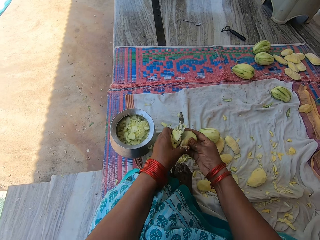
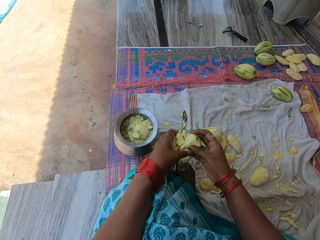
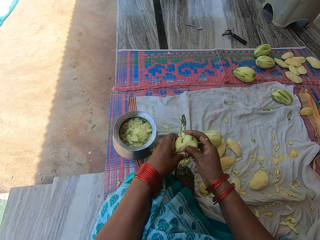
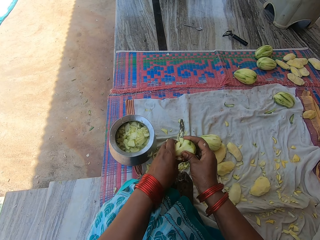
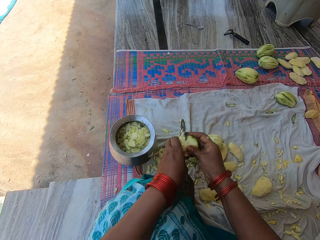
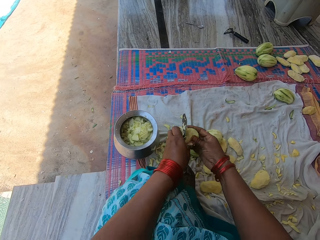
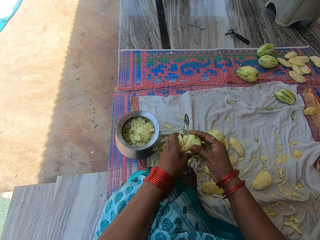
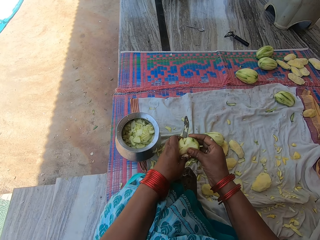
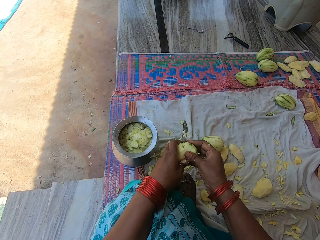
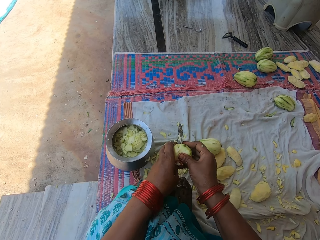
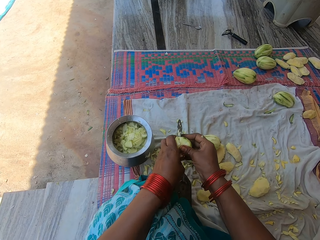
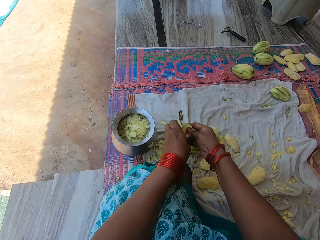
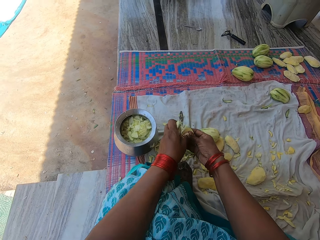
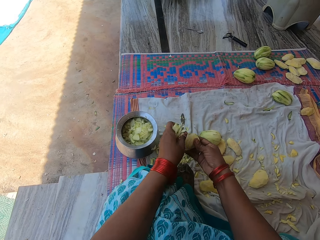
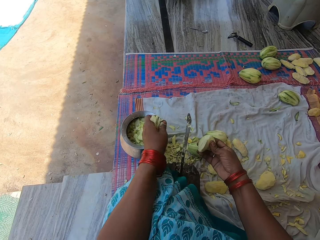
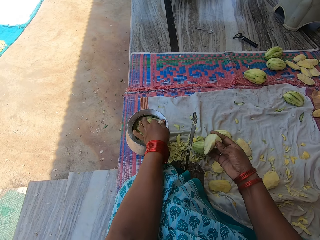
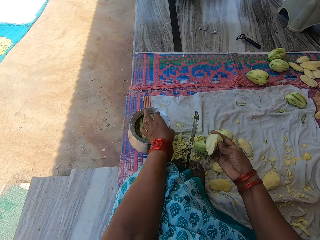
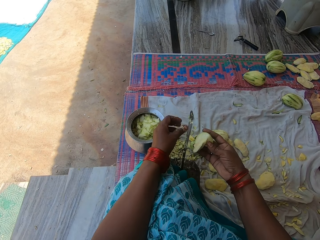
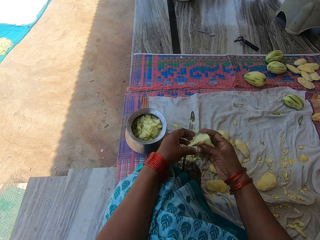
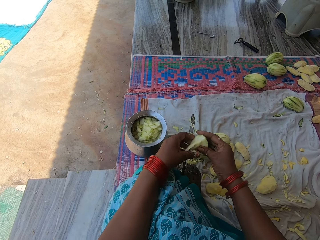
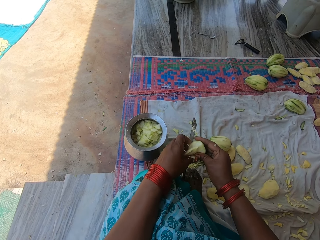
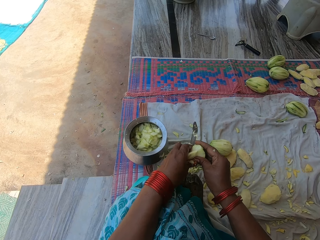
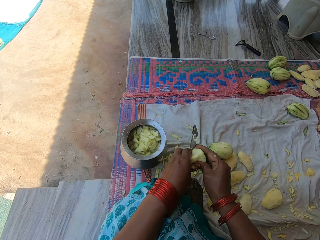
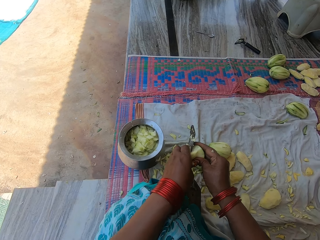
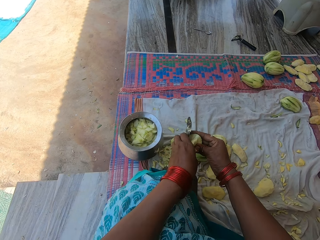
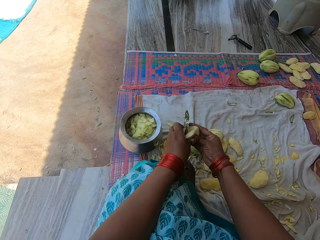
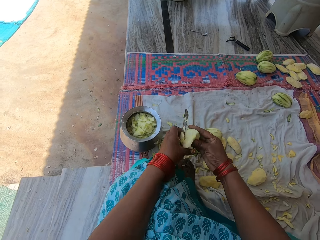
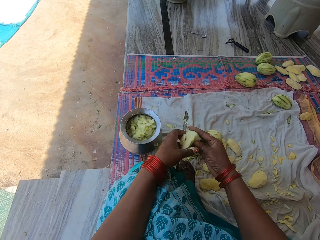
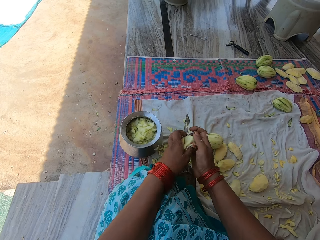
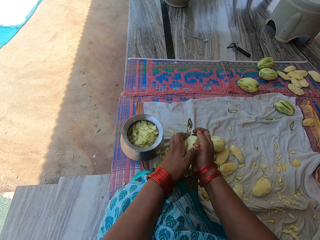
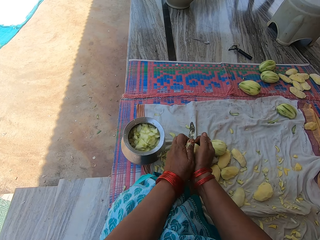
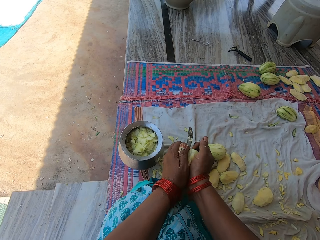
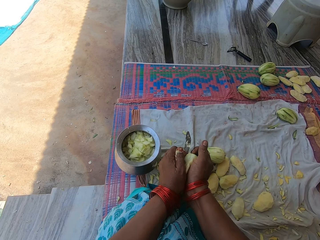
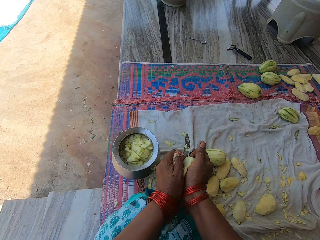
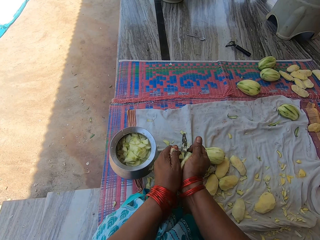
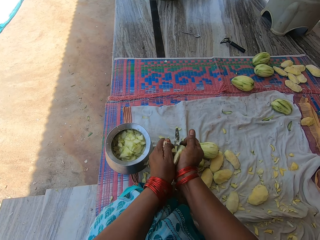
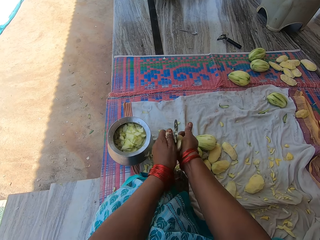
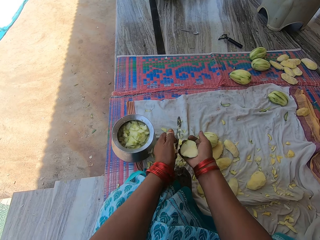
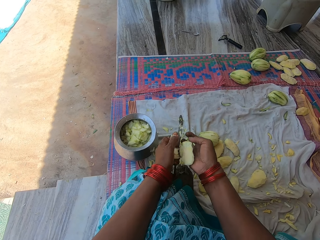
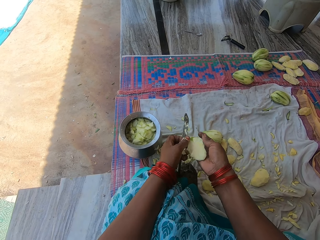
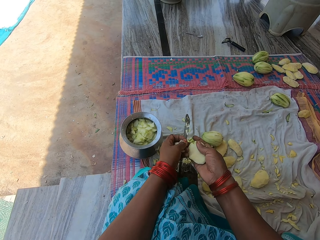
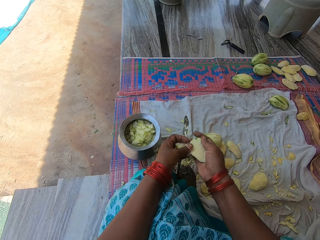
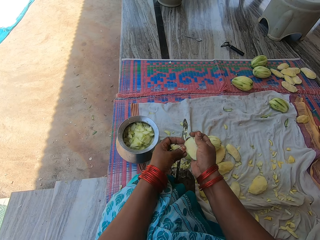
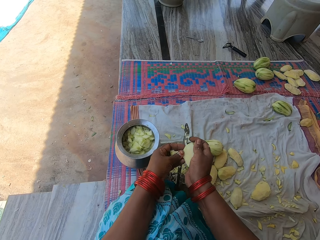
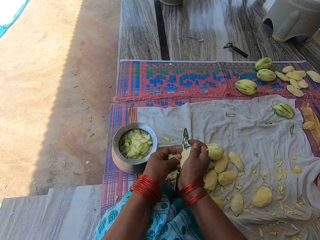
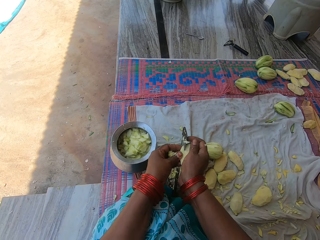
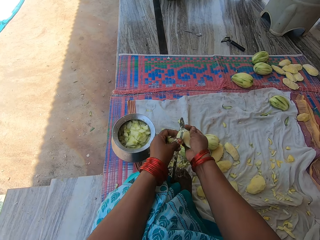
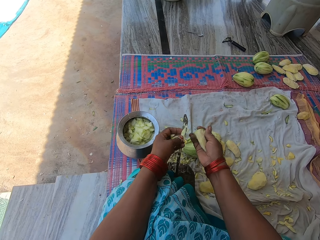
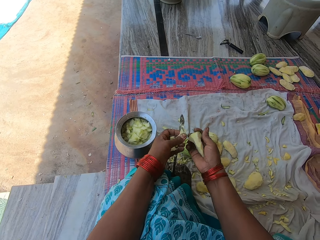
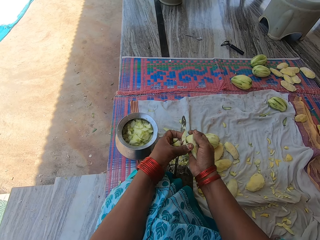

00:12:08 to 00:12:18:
The camera wearer pours the chopped mangoes in the pot. They chop the mango with the knife on the knife stand.

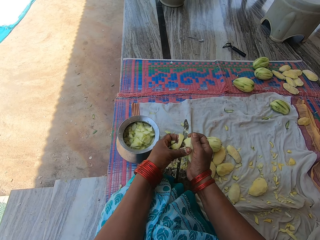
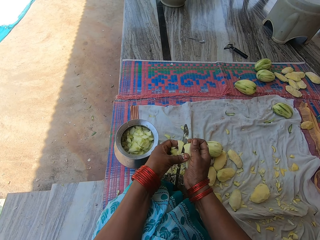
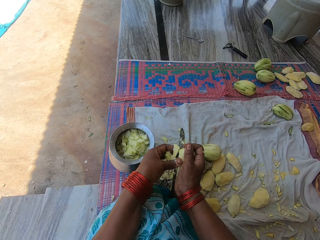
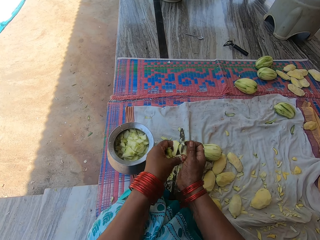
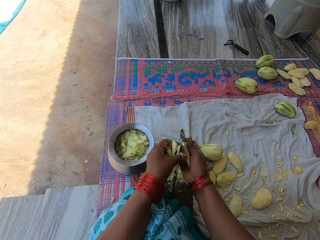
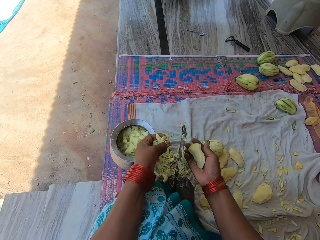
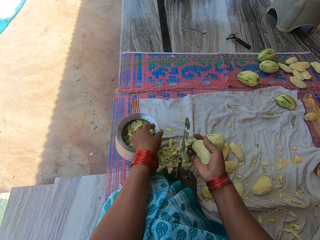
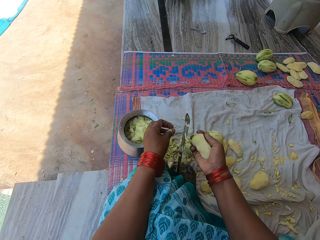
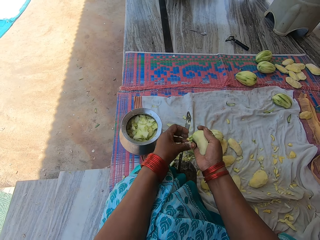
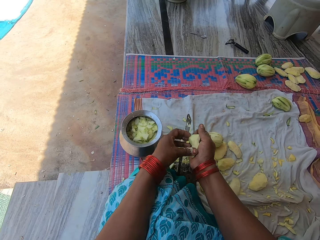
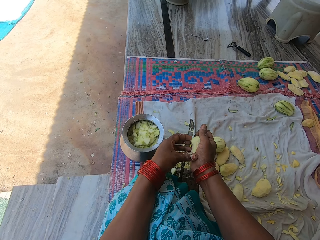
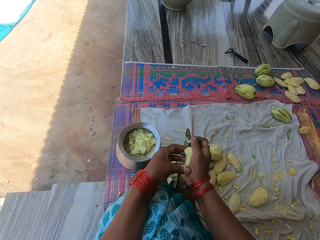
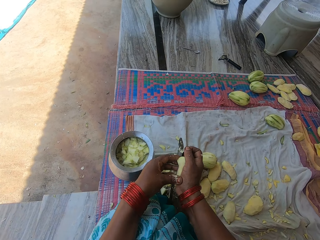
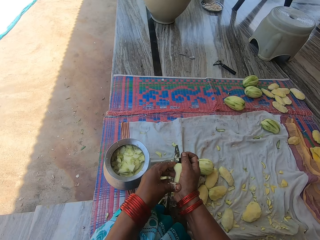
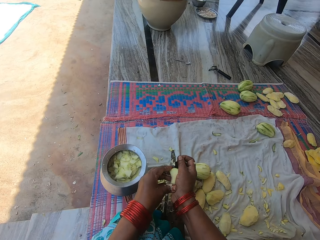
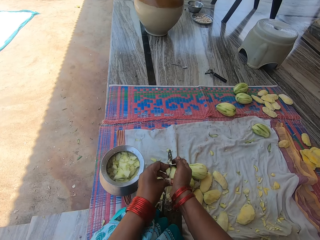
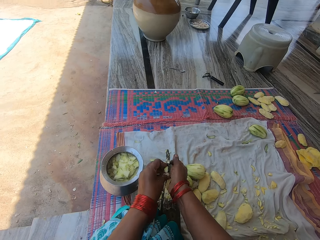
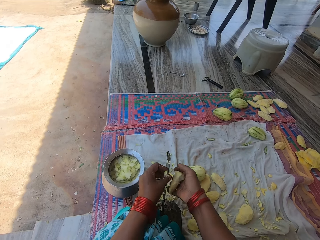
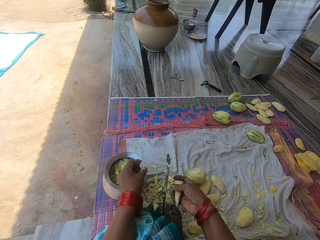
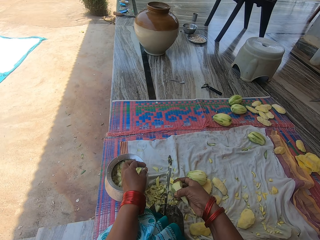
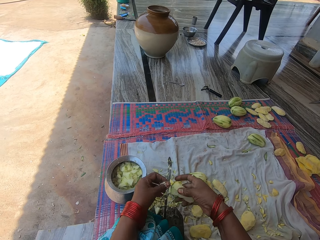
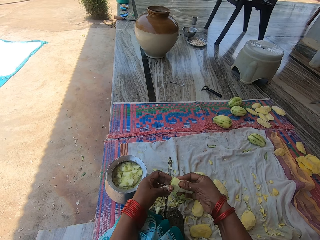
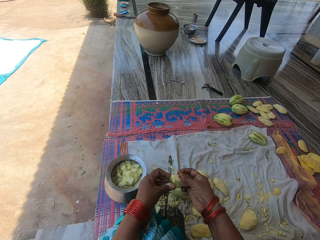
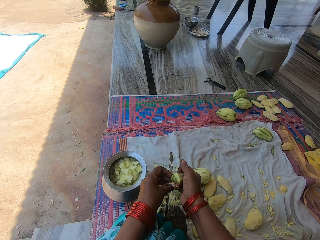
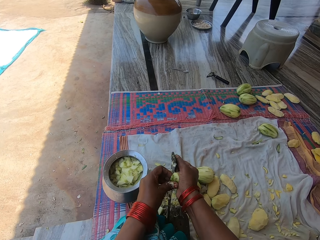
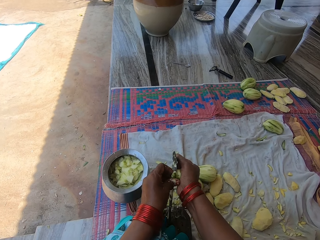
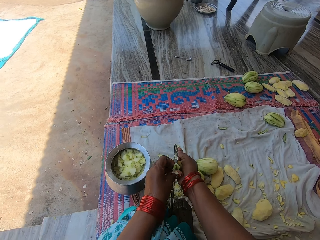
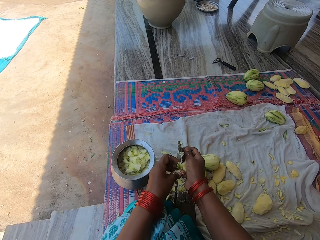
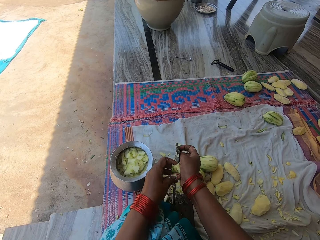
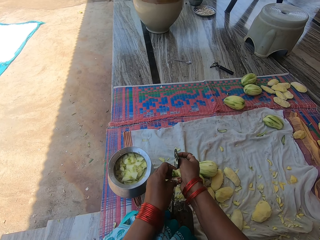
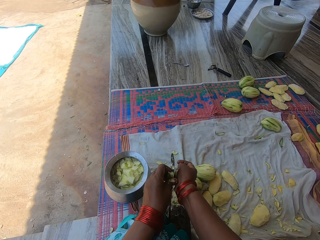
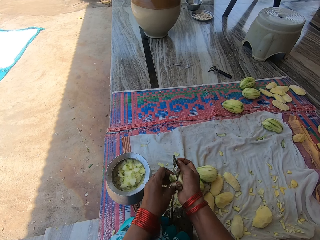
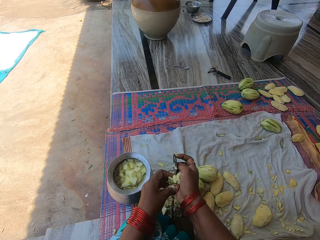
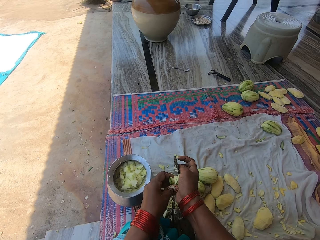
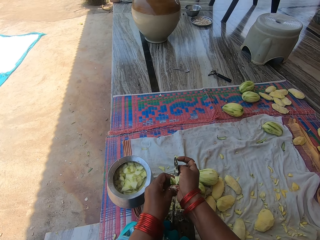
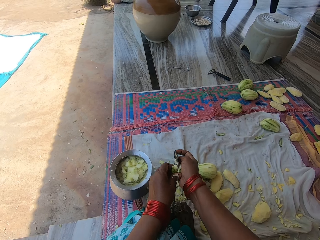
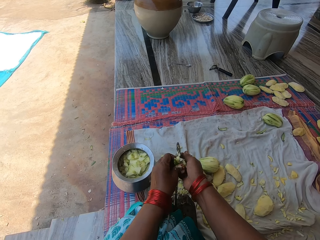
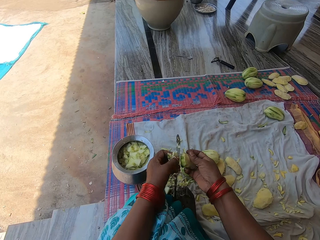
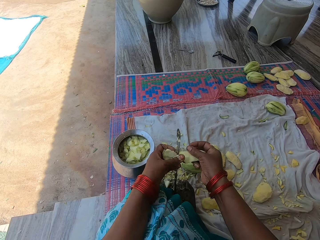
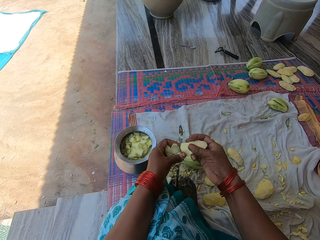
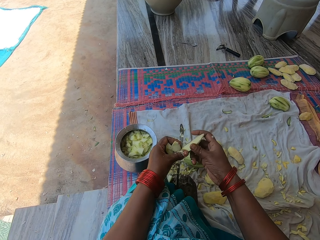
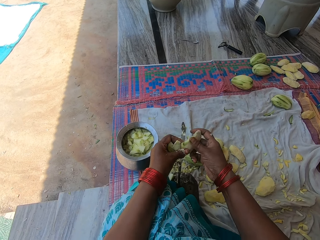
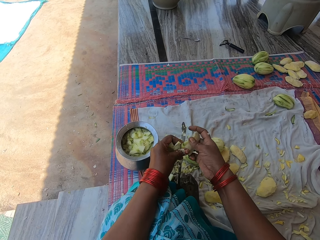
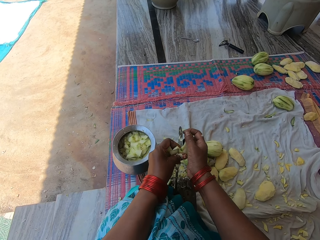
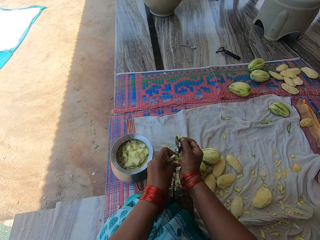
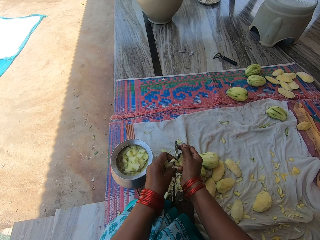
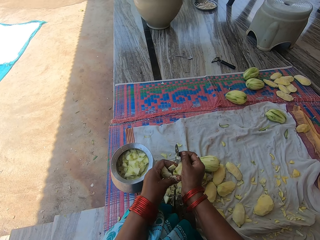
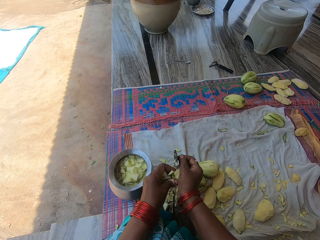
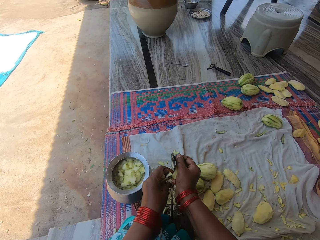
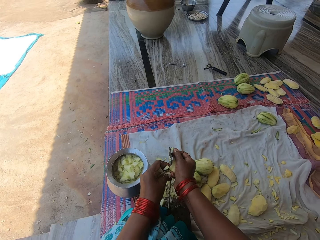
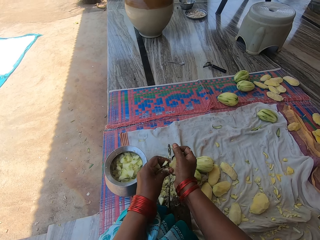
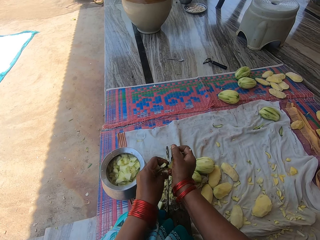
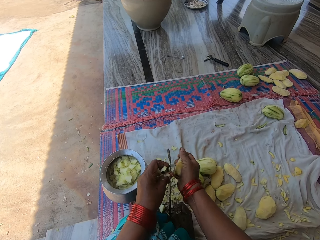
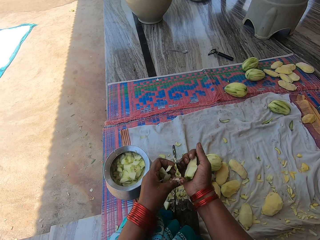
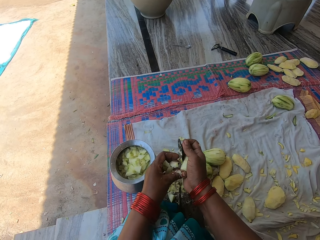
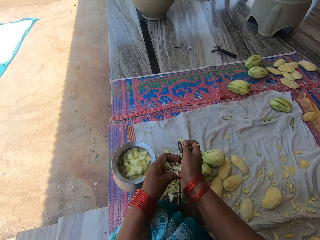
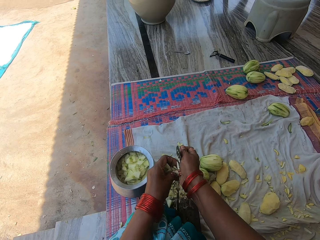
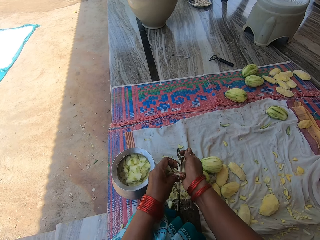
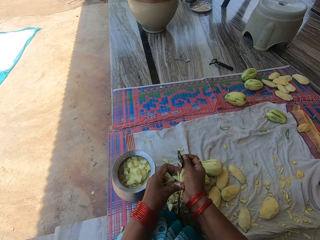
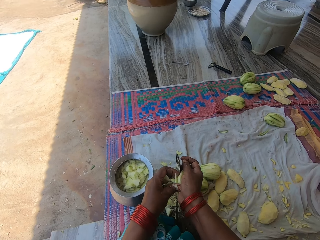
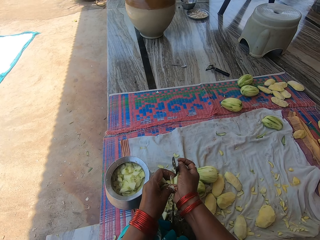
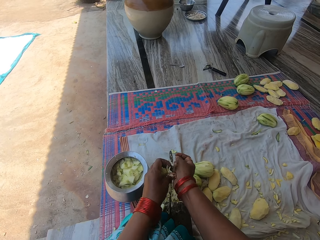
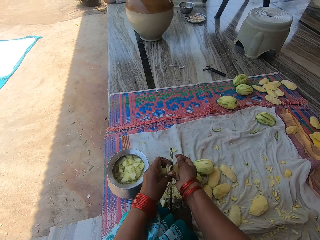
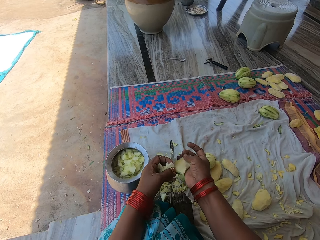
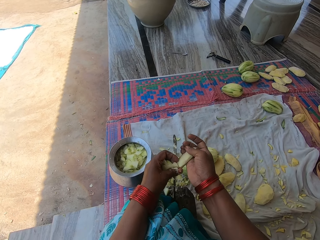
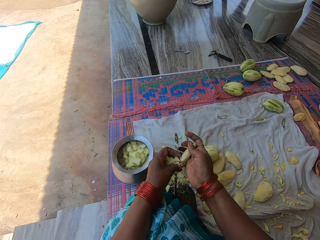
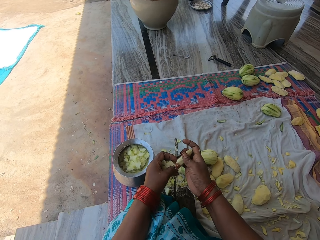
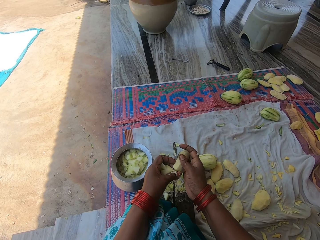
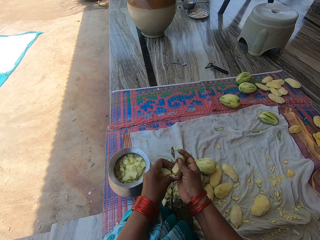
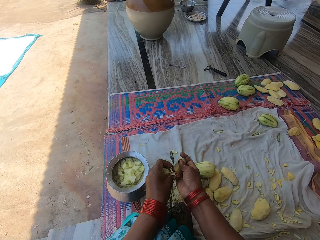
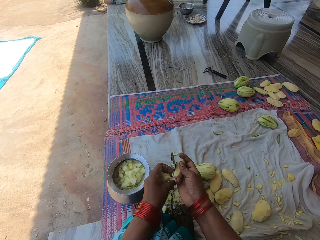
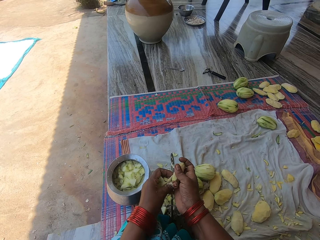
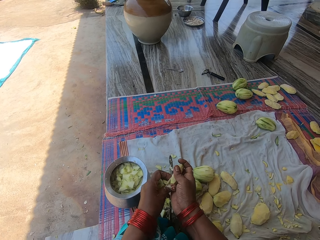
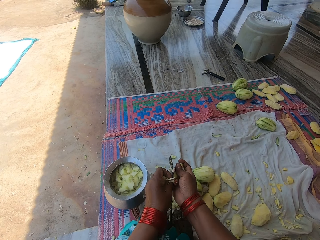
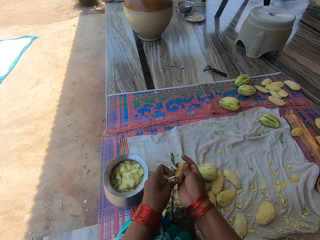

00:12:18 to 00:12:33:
The camera wearer pours the chopped mangoes in the pot. They cut a piece of mango with the knife. They drop the piece of mango in the pot. They chop the mango with the knife on the knife stand.
